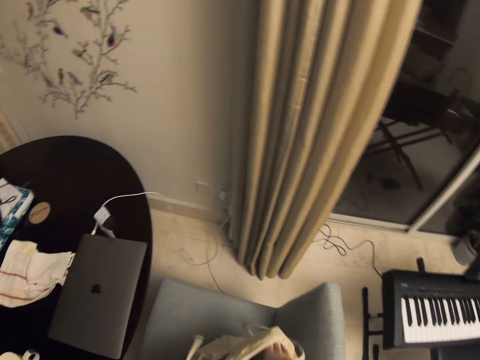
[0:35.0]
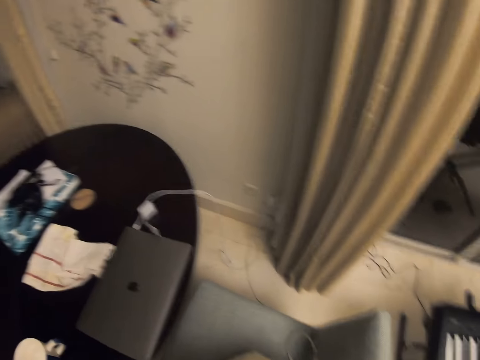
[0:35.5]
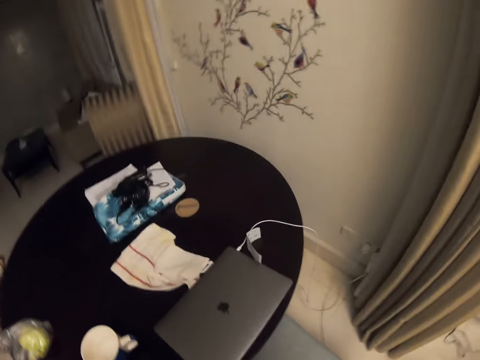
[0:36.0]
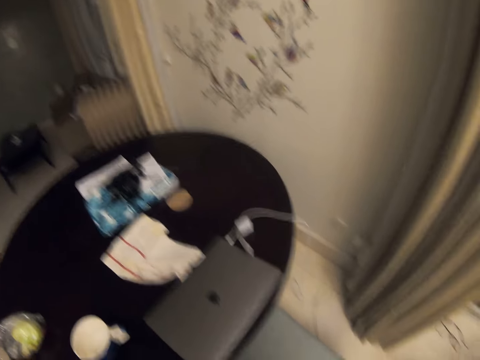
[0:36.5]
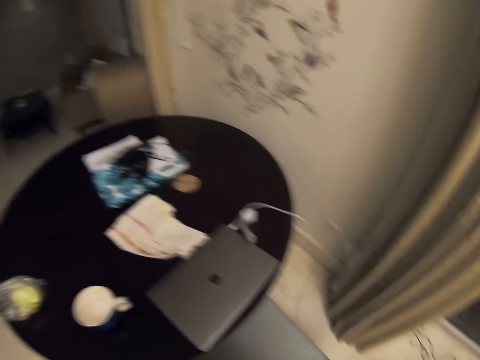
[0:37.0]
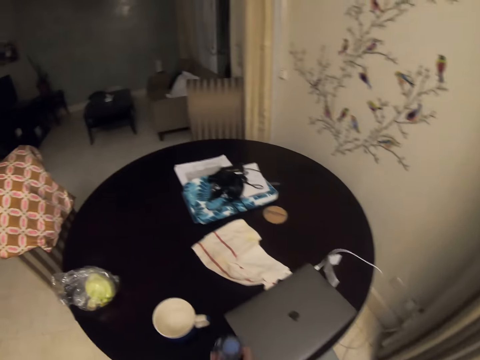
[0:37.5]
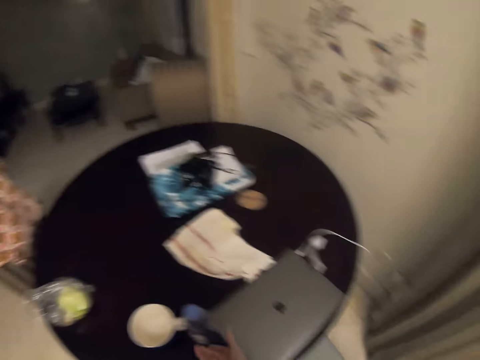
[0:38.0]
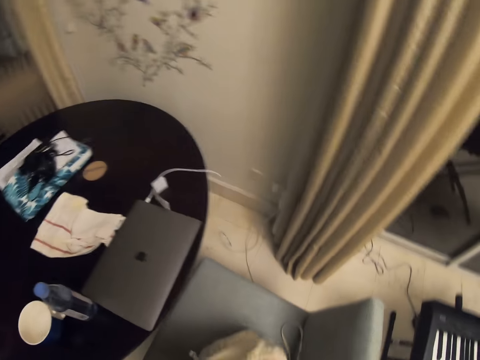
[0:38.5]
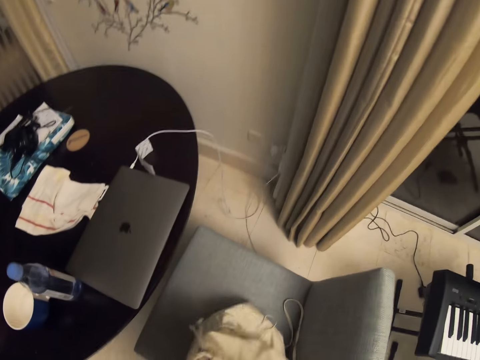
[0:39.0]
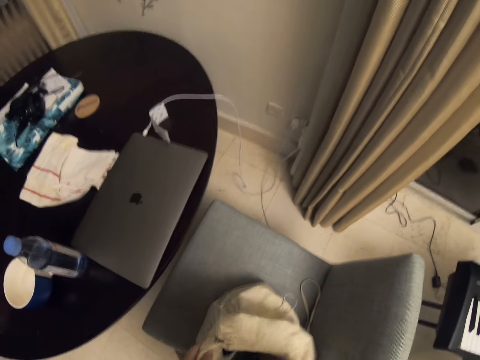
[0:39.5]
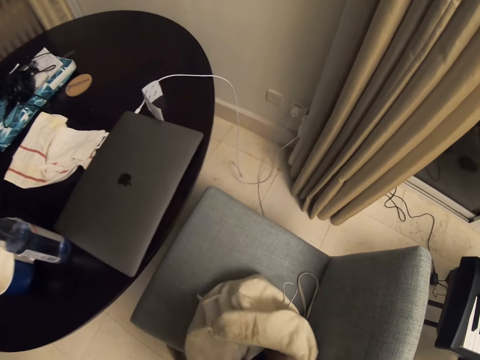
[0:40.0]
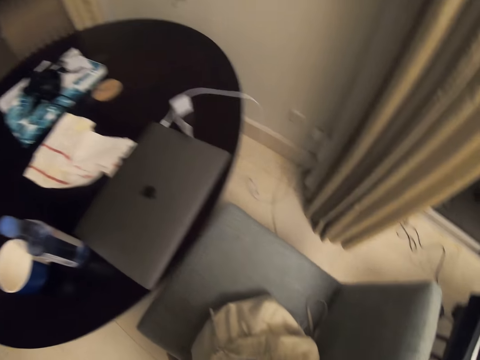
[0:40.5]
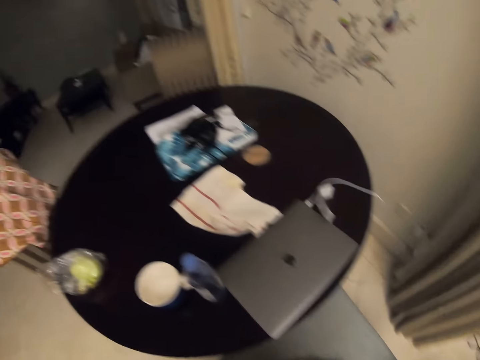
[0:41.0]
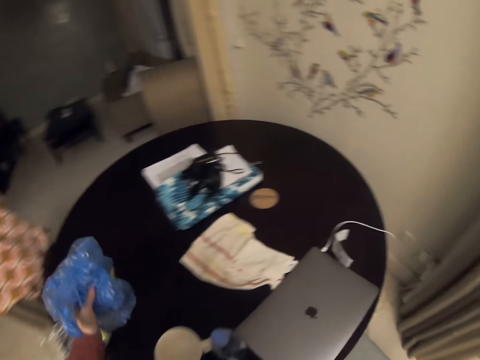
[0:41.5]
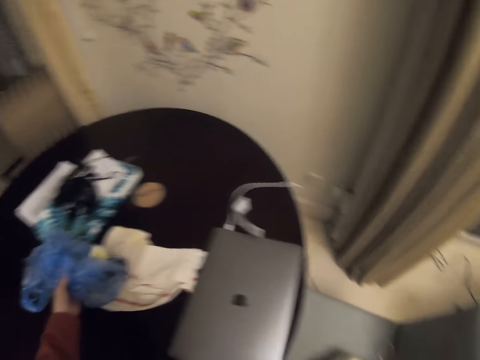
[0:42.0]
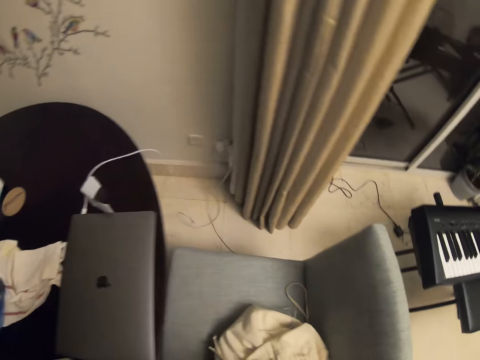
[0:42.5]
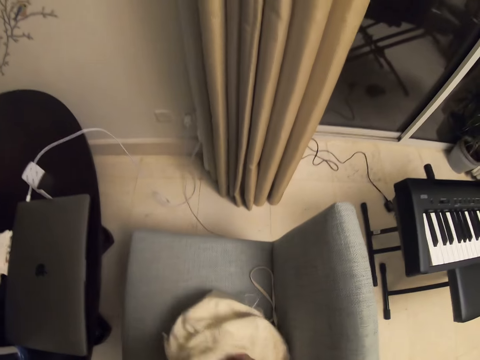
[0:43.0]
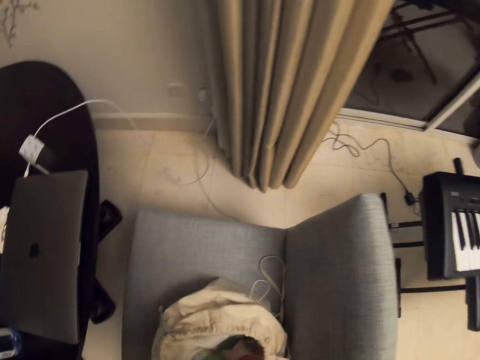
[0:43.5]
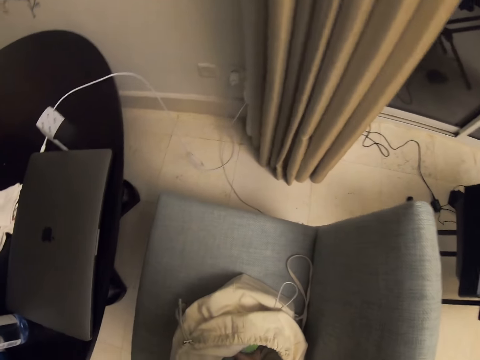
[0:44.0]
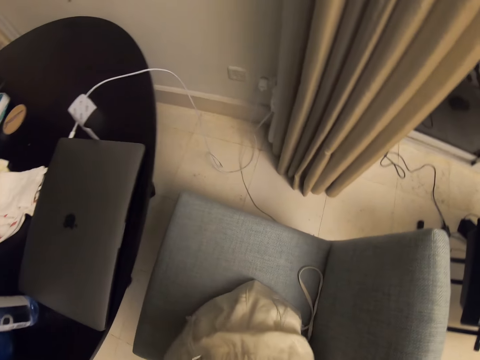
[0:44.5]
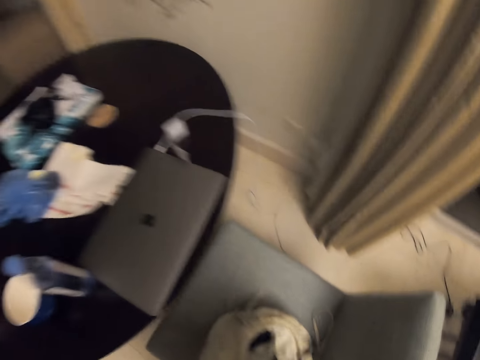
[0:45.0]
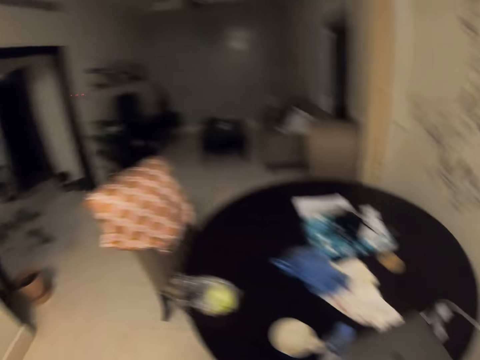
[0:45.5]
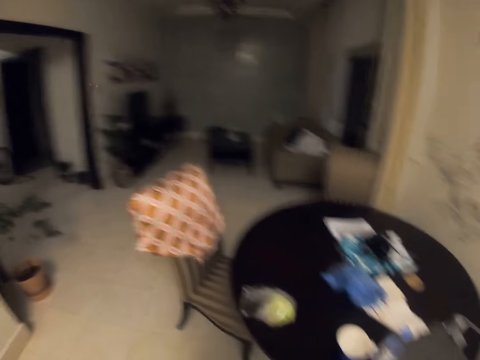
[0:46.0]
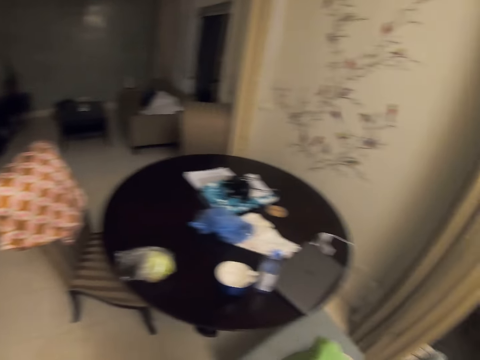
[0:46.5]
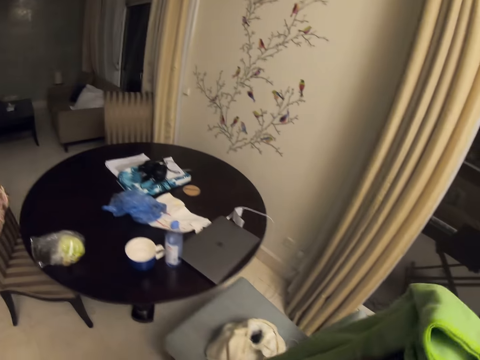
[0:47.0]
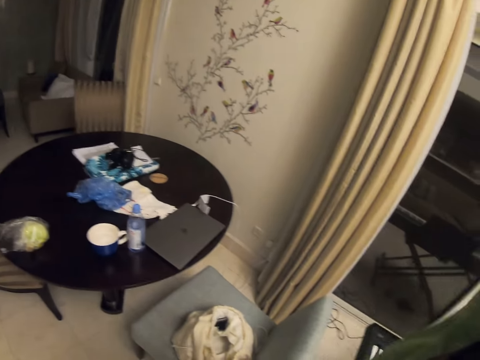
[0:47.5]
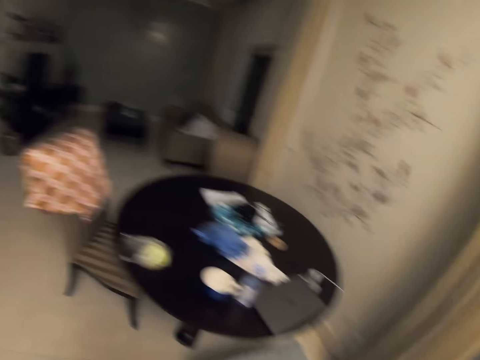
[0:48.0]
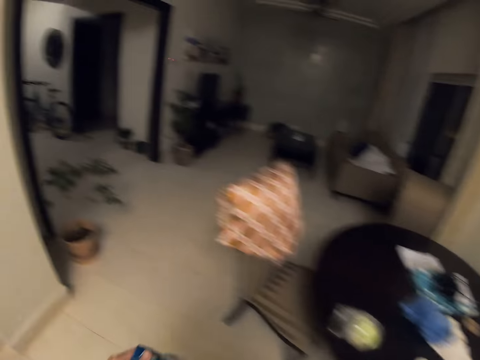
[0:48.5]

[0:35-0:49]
The camera wearer looks around. They put the bottle on the table. They look for something in the bag. They put a paper bag on the table. They take a cloth from the bag.

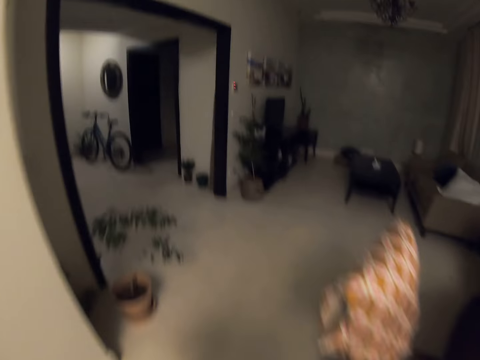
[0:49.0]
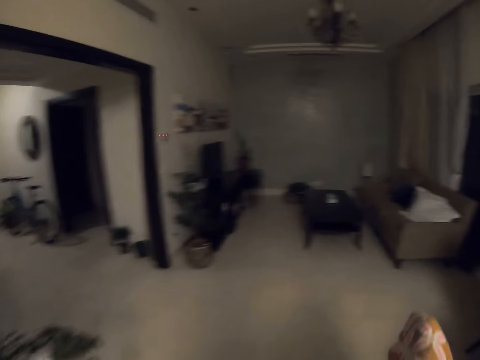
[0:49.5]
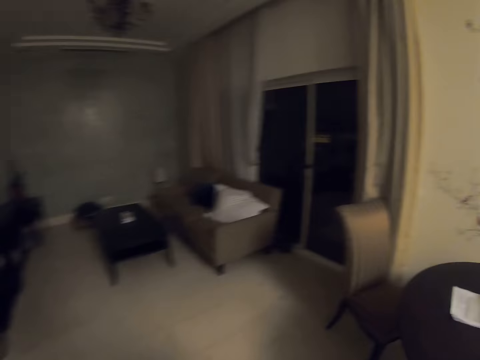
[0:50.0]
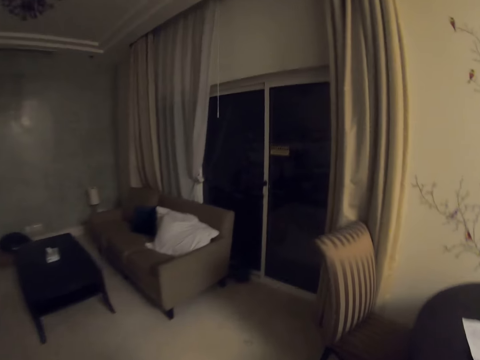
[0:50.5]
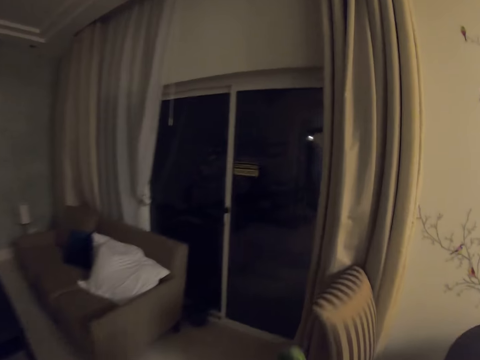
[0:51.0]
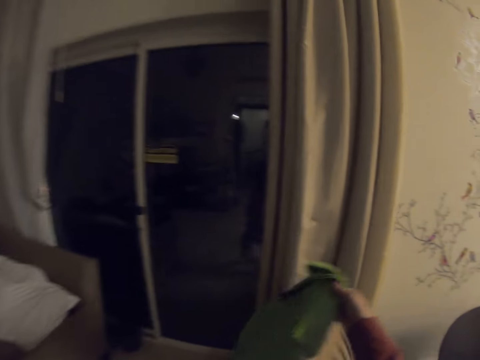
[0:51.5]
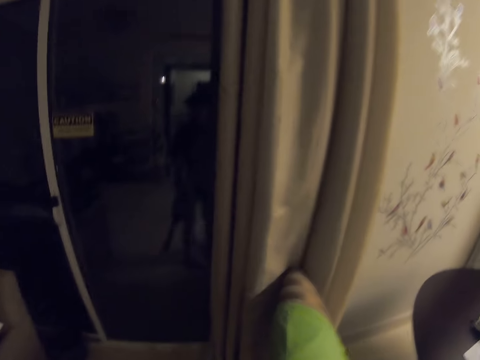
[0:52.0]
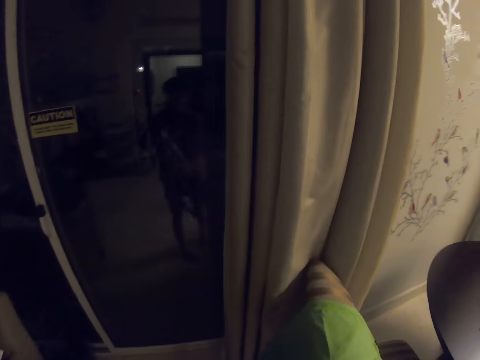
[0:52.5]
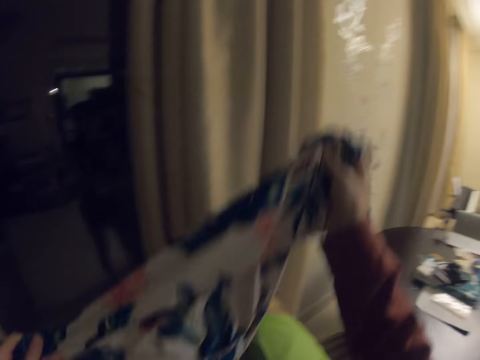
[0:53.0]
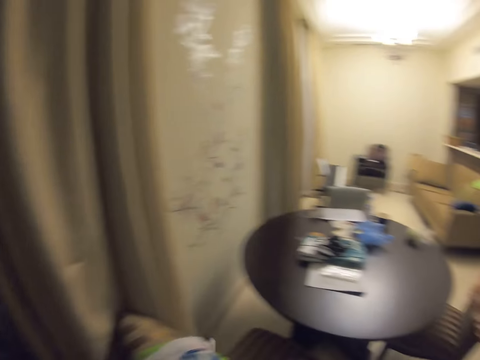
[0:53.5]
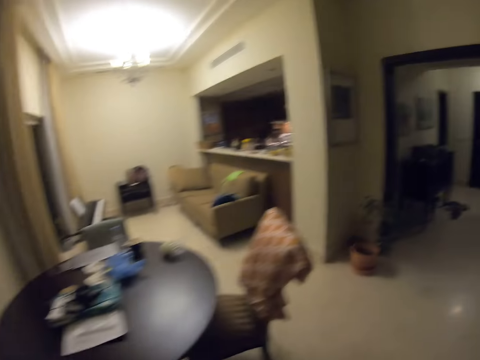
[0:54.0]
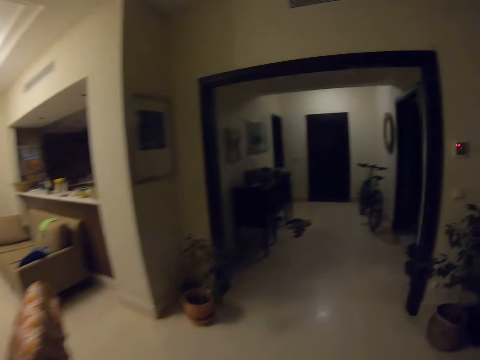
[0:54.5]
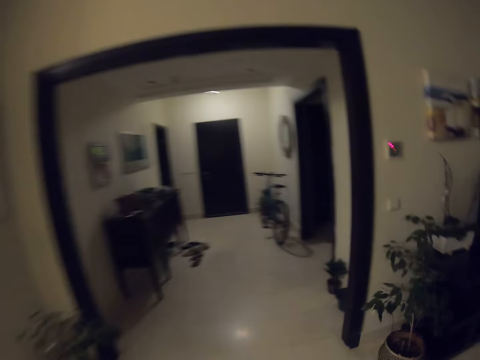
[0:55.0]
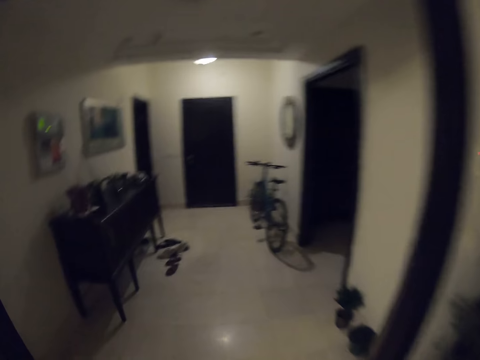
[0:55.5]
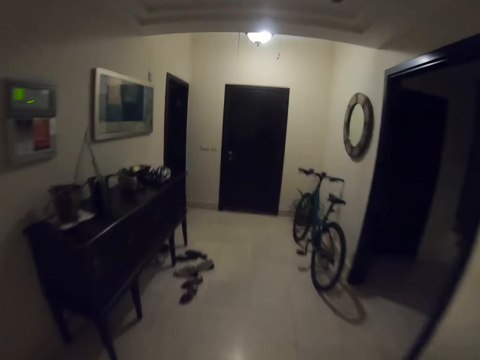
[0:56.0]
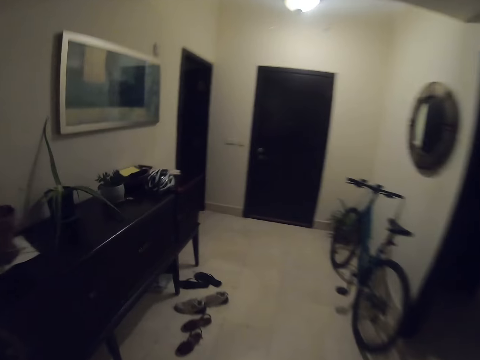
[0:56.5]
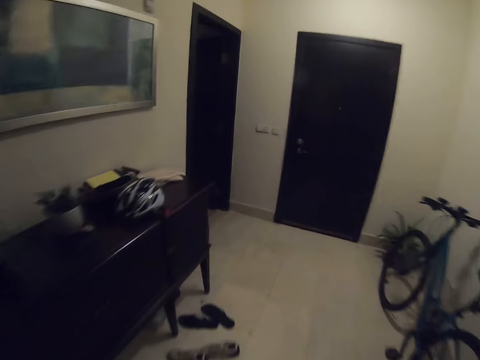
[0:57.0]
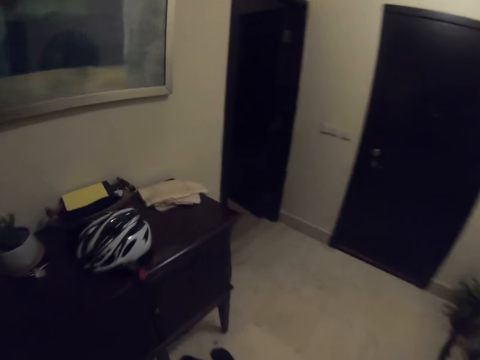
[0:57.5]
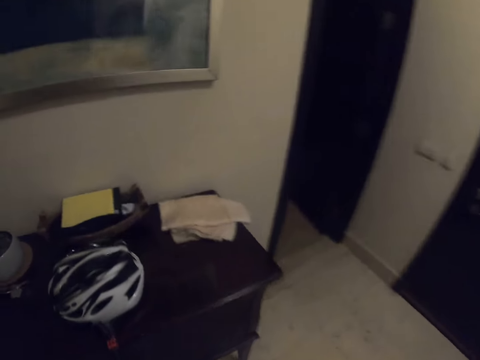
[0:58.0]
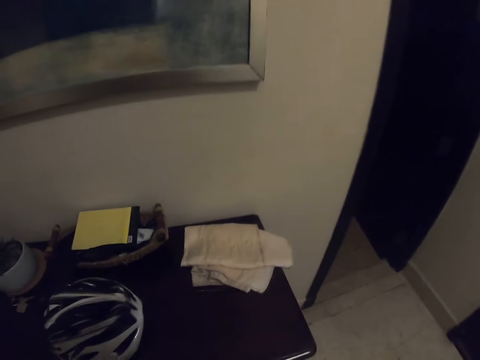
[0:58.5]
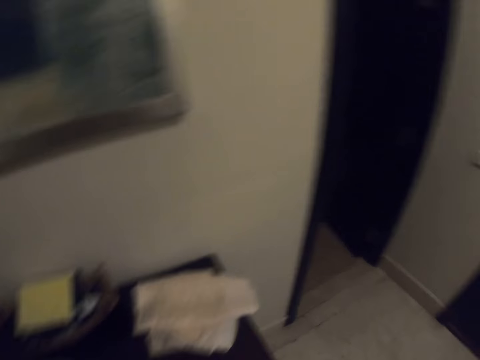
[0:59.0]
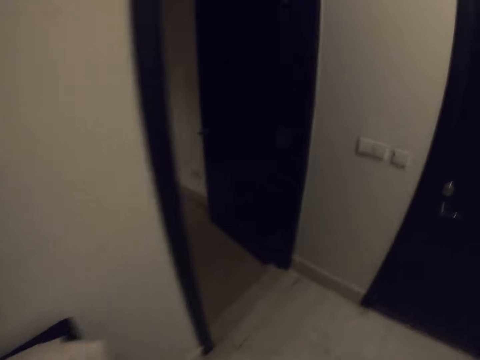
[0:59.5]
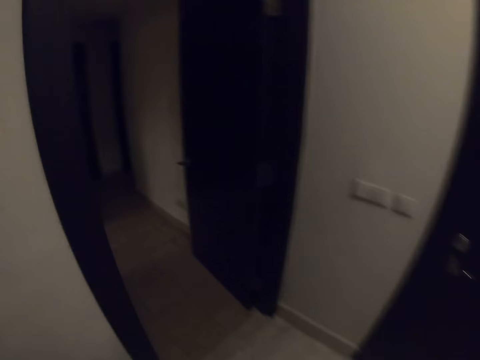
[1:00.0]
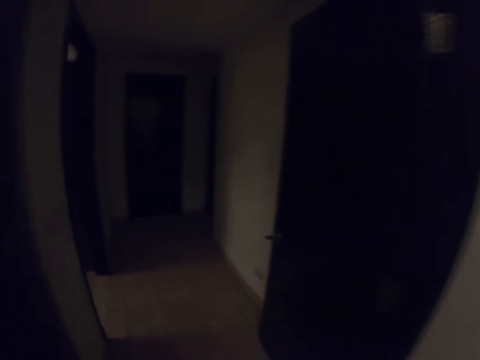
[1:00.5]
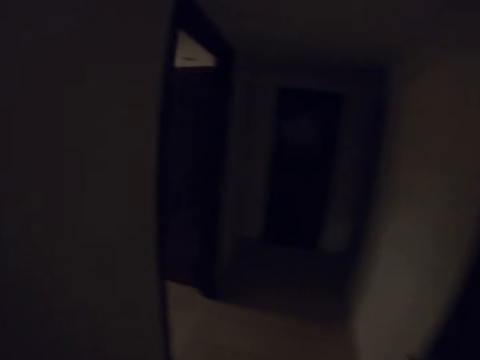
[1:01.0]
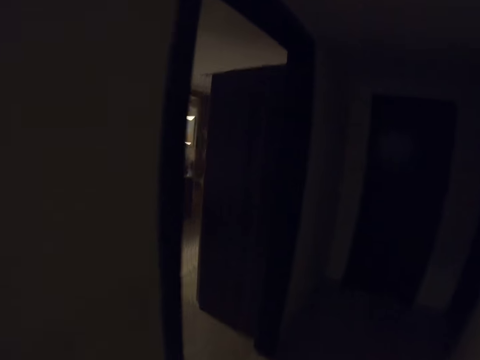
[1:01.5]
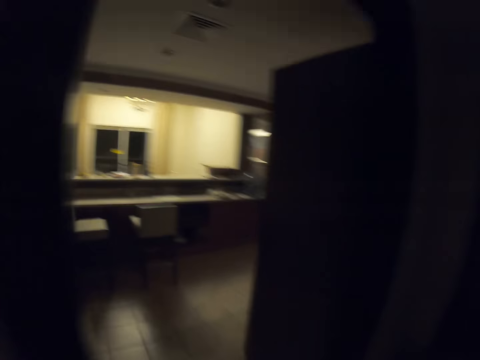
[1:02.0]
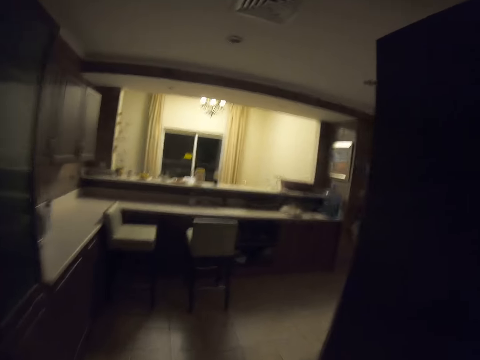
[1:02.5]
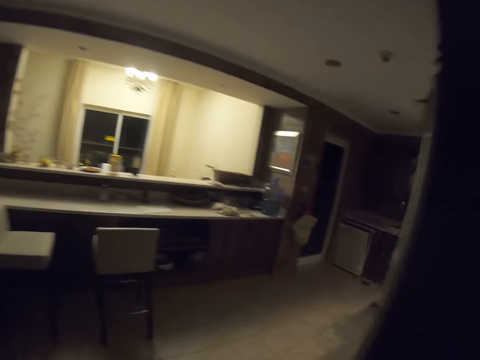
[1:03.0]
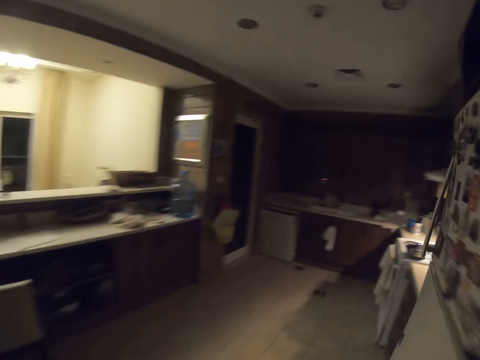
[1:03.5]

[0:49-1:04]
The camera wearer puts the clothes on the chair and walks around the house.
